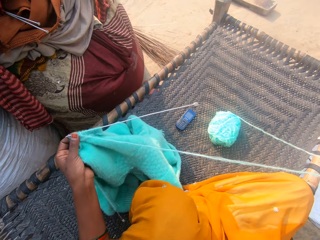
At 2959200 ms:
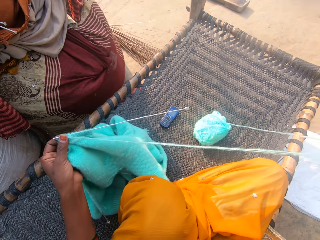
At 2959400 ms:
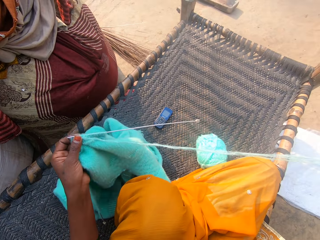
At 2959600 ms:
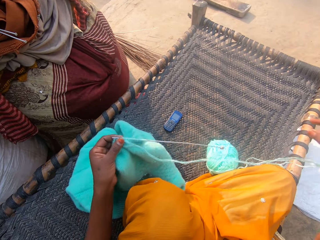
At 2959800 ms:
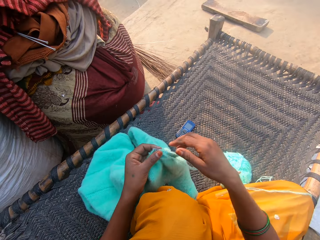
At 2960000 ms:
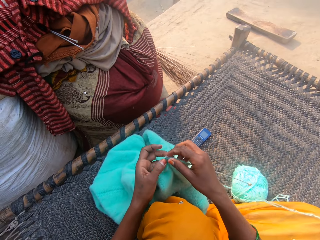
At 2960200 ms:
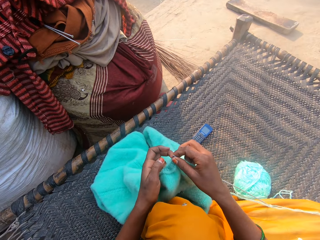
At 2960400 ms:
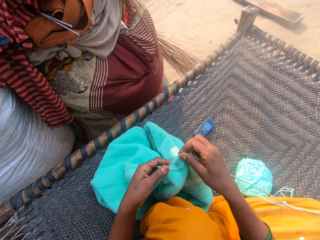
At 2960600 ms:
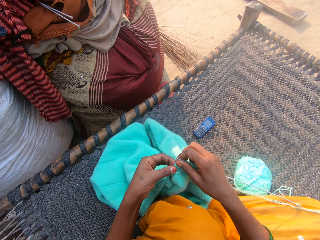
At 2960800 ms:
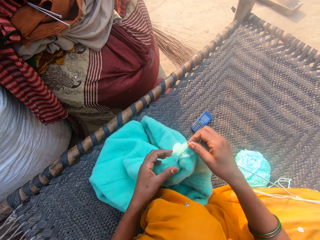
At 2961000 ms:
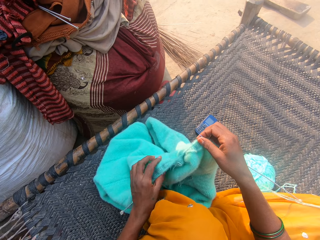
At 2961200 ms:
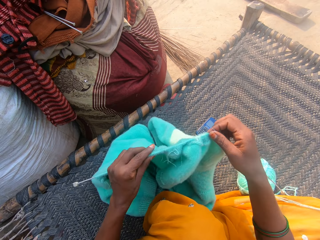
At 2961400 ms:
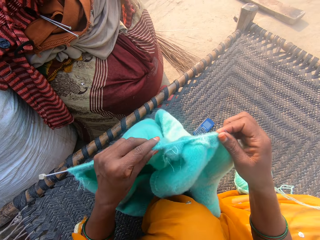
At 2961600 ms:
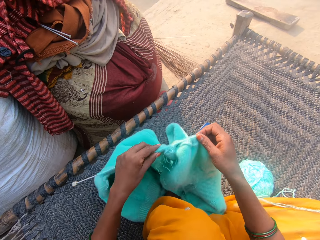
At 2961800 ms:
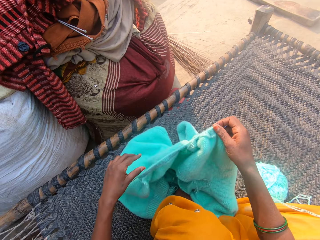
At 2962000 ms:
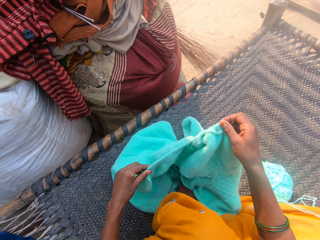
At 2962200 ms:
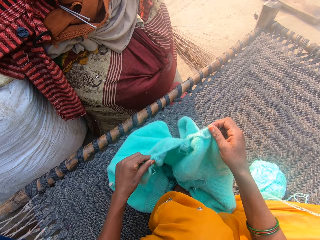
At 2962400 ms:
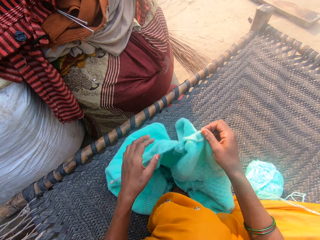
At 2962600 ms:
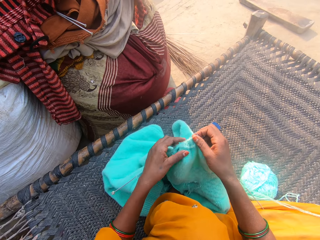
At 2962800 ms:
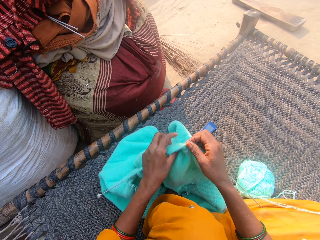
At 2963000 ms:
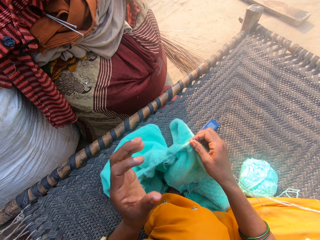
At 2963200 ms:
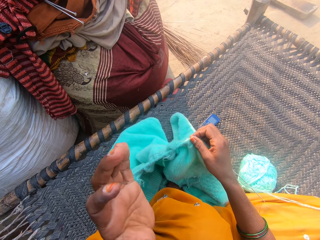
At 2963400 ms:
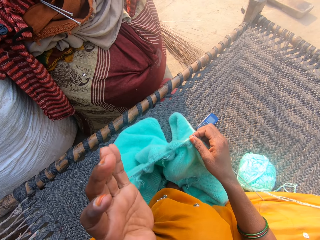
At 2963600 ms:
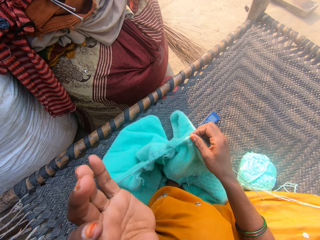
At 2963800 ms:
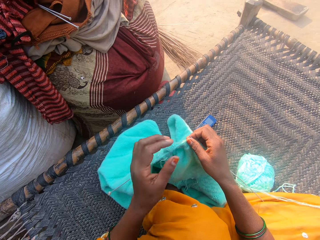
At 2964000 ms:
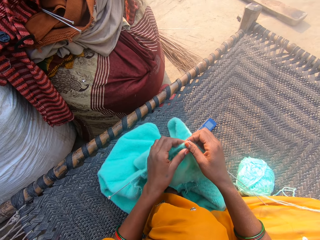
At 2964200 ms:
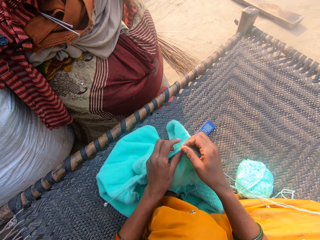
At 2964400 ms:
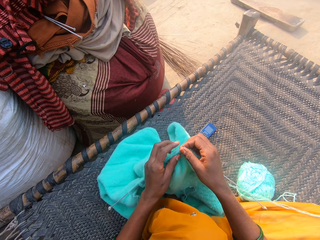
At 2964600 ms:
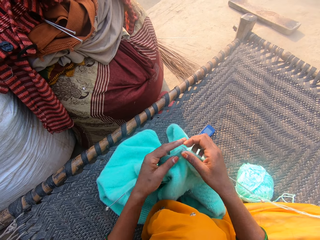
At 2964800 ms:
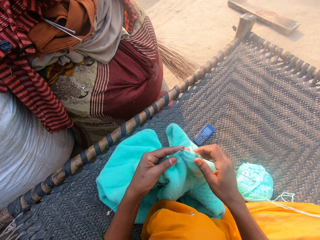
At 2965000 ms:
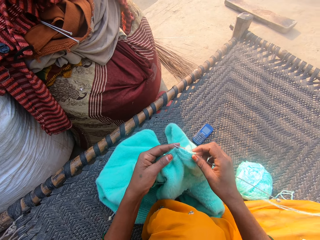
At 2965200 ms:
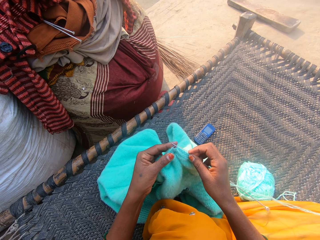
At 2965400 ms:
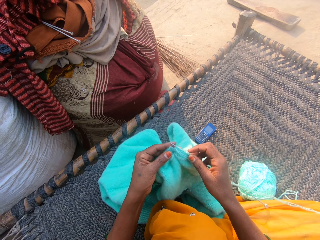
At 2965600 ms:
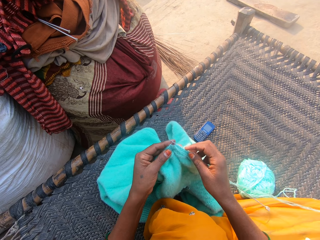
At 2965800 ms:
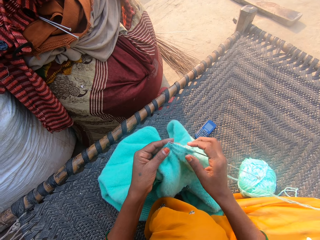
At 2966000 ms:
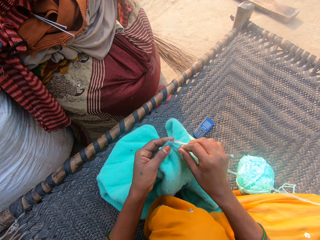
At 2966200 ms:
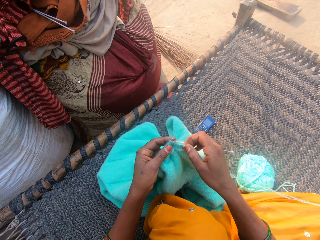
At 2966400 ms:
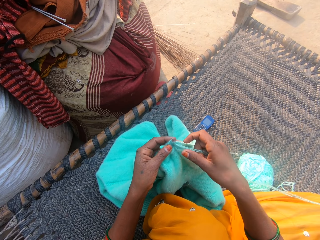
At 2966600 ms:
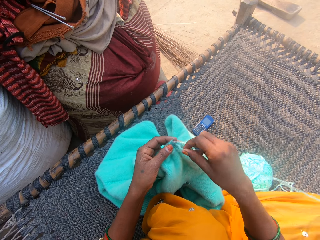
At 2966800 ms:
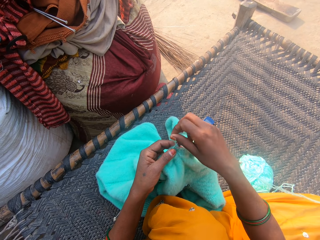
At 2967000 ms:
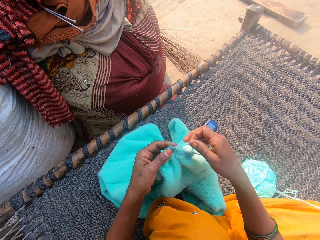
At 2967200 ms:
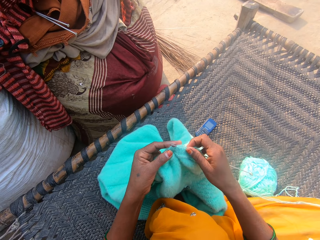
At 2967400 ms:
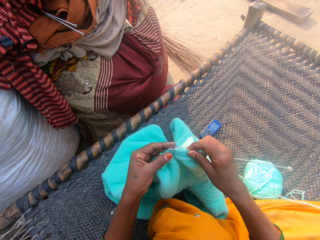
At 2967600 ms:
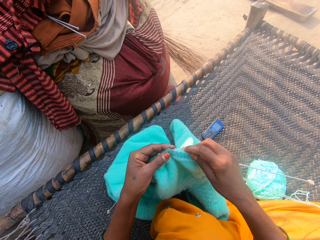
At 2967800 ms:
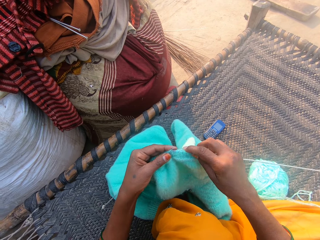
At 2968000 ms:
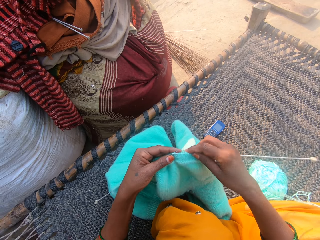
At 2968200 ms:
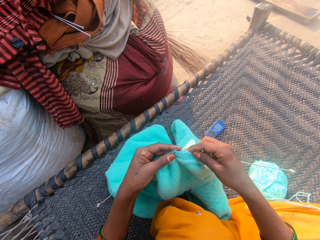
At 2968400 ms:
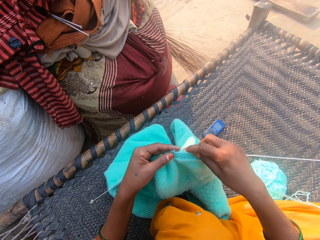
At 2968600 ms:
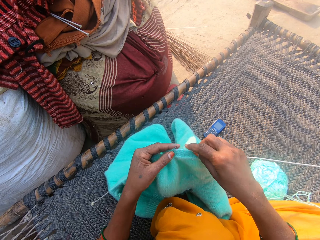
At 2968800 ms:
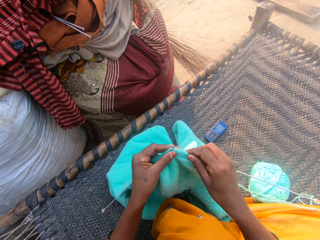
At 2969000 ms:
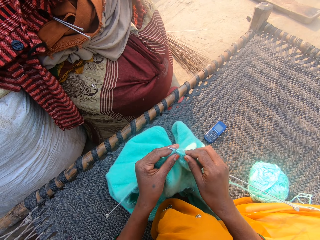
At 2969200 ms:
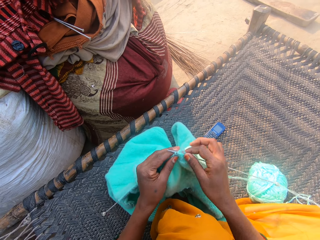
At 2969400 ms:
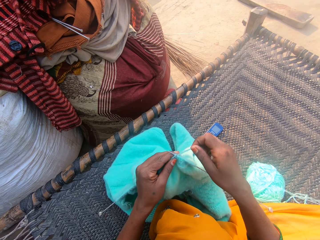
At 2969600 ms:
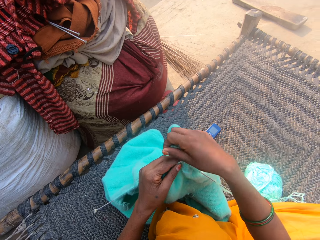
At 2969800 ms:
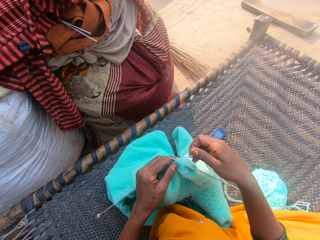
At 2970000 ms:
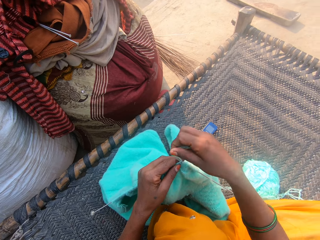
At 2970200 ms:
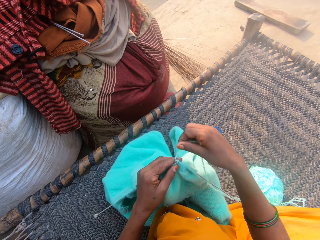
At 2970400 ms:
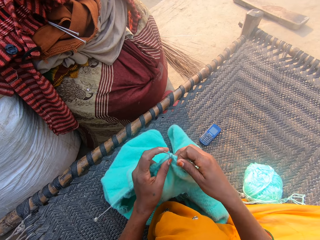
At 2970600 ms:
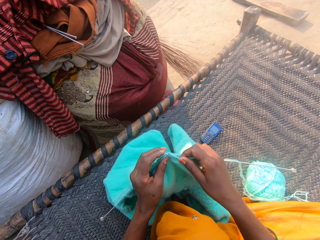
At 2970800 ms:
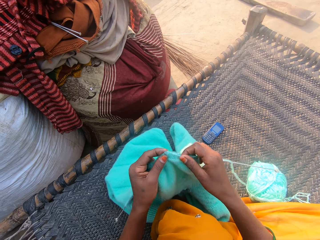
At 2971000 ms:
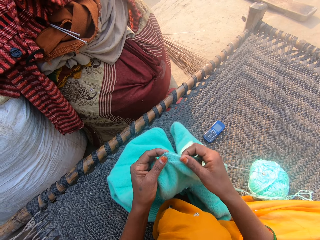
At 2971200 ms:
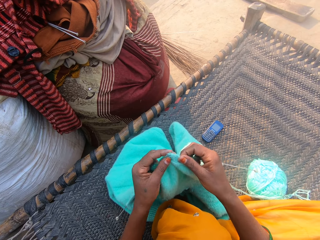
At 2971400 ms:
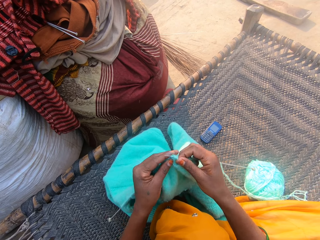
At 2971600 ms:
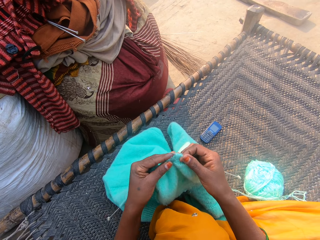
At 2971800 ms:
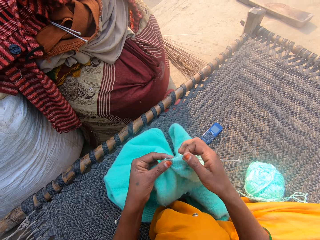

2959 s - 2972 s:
The camera wearer weaves a fabric. She adjusts the cloth. She raises the fabric, pushes the fabric and touches the fabric. She touches her face with her left hand. She raises her hand. She touches the fabric. She knits the cloth with the needles and the wool.

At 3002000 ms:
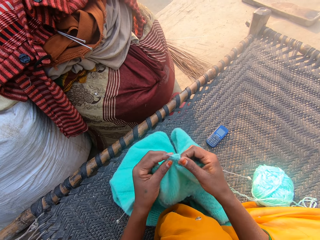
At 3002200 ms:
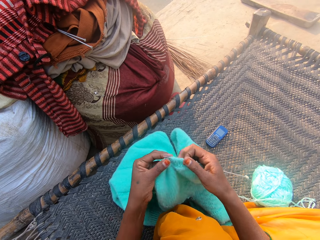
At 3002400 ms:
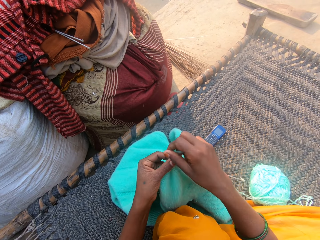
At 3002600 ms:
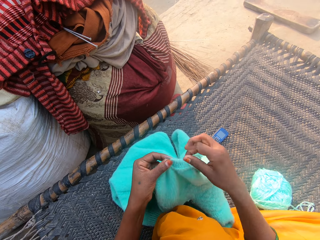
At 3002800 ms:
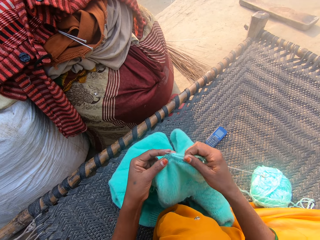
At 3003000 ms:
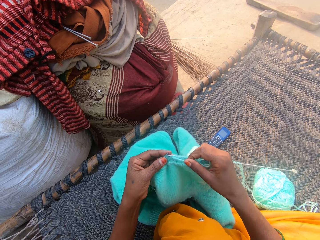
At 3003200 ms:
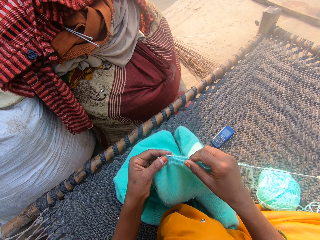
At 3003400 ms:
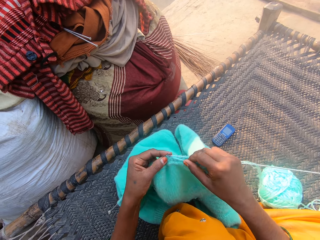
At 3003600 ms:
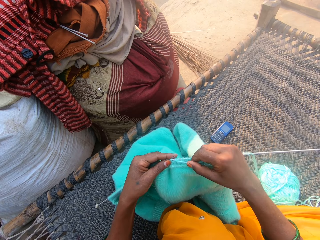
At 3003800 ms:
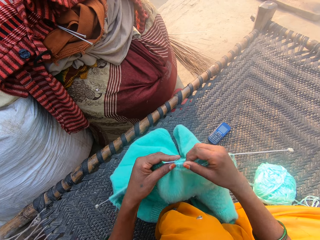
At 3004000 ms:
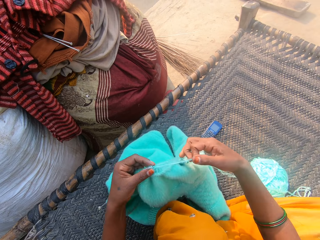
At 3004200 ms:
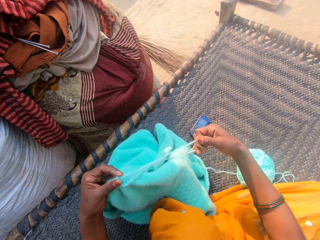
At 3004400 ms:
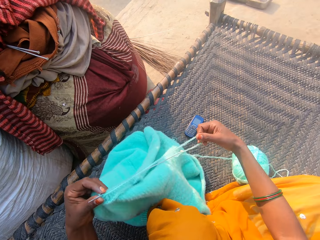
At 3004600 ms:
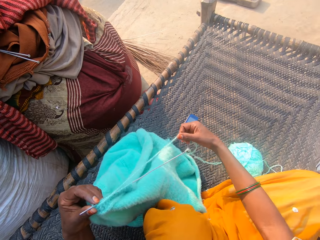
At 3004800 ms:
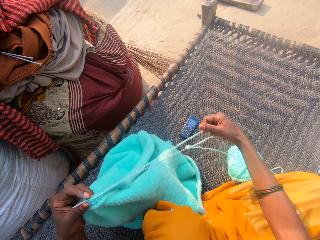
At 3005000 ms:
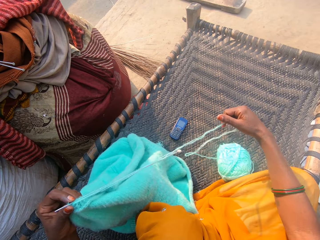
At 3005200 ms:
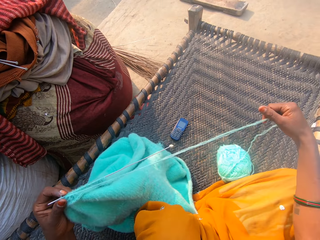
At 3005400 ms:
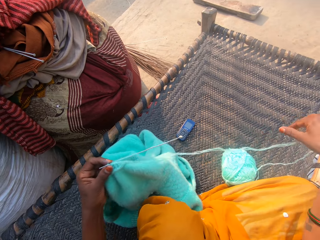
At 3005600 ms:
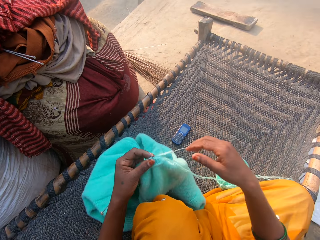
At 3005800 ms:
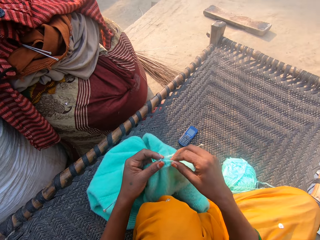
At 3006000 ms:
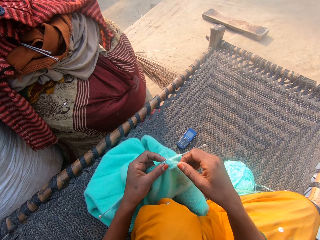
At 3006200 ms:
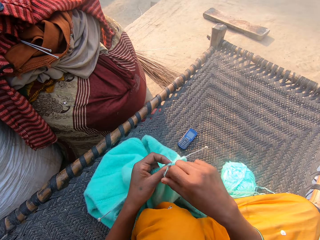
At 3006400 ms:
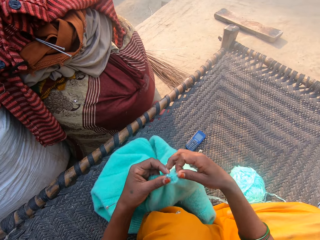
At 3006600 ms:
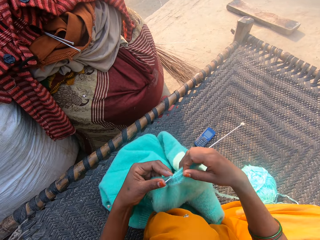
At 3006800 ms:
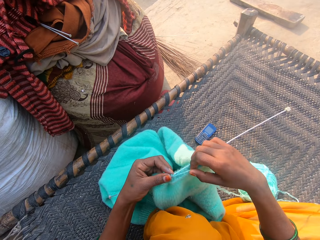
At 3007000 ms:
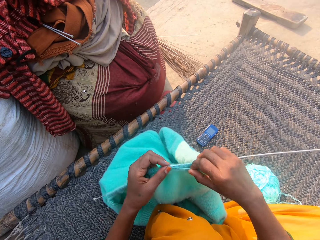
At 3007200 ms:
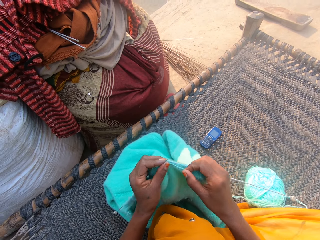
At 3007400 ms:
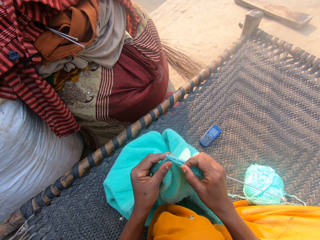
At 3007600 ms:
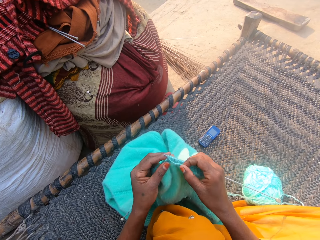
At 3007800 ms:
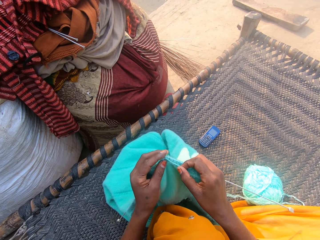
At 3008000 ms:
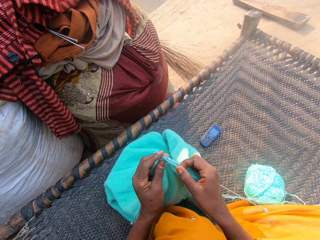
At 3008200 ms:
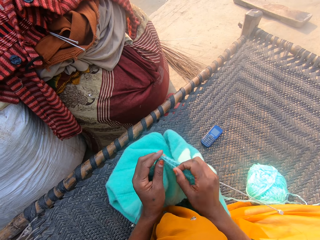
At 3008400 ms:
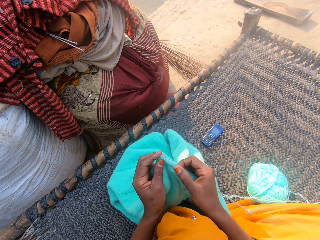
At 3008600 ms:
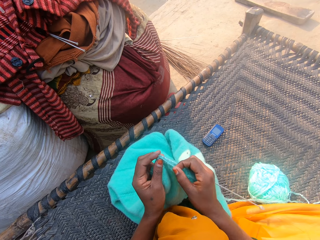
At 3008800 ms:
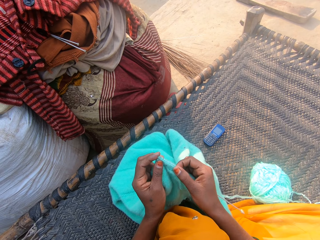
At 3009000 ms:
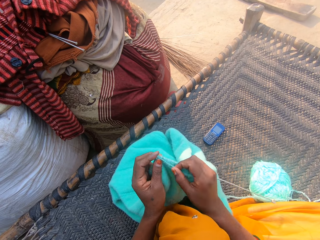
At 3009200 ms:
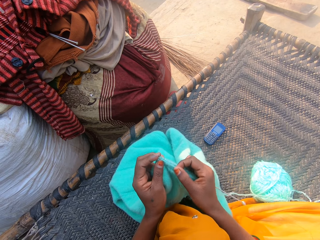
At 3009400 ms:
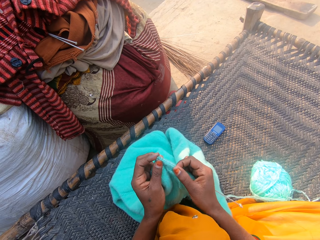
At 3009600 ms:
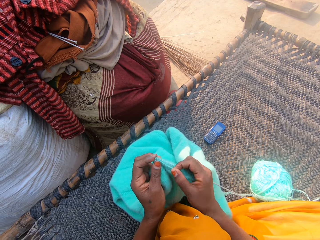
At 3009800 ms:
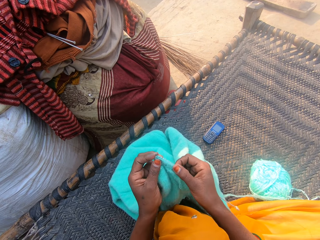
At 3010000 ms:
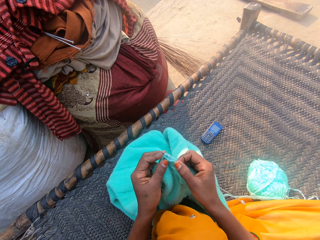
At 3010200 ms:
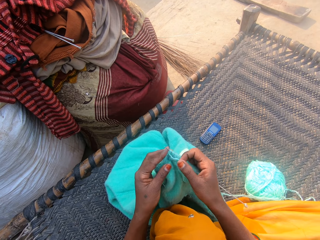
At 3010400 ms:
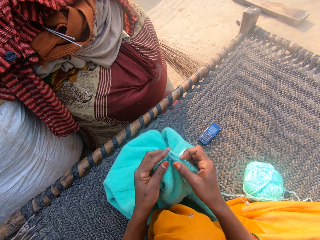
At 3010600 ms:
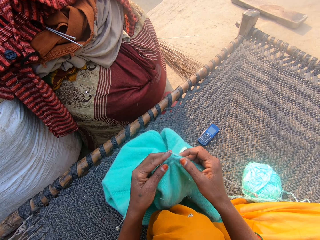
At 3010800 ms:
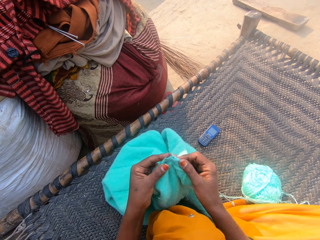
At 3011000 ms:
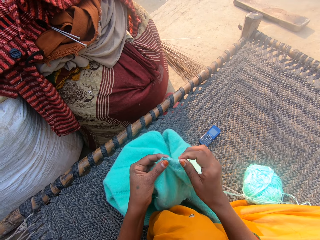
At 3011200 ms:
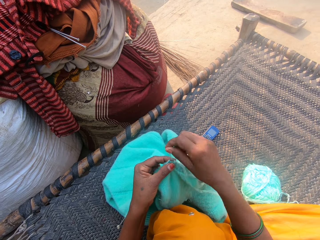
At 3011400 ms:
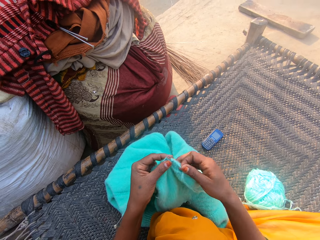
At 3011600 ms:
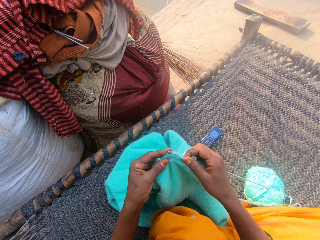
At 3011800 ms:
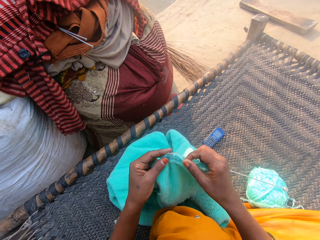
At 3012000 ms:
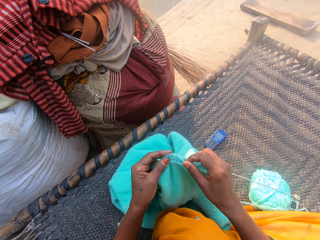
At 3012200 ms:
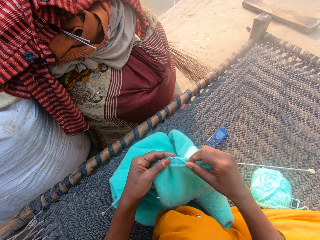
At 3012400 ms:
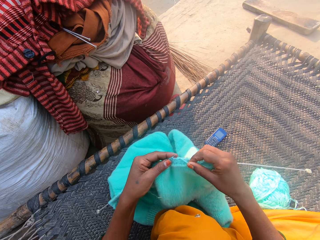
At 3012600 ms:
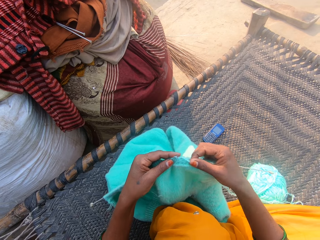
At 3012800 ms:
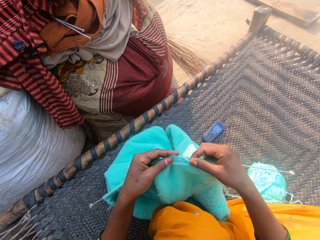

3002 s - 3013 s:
The camera wearer adjusts the wool with her right hand. She pulls a string. She knits the cloth with the needles and the wool.
